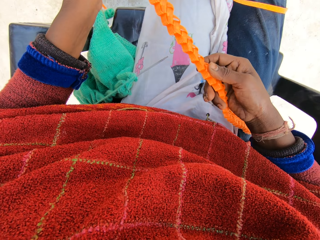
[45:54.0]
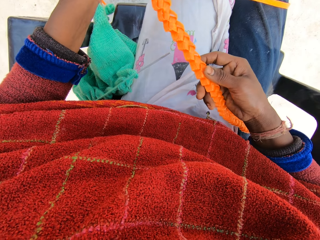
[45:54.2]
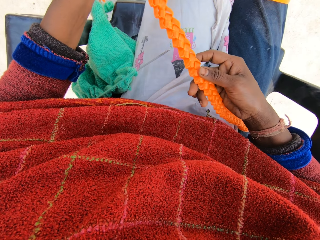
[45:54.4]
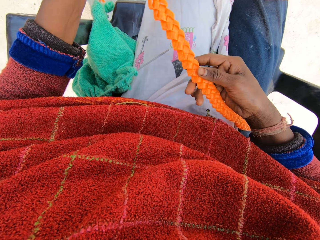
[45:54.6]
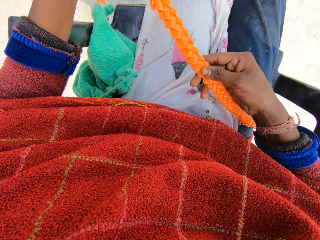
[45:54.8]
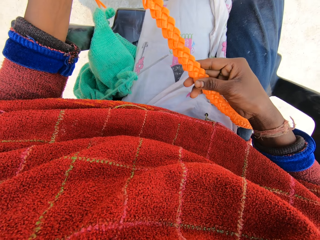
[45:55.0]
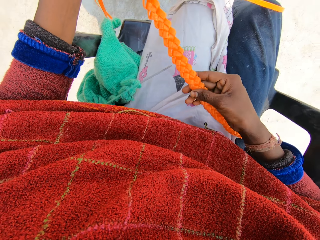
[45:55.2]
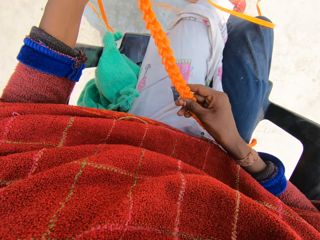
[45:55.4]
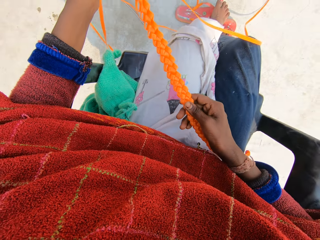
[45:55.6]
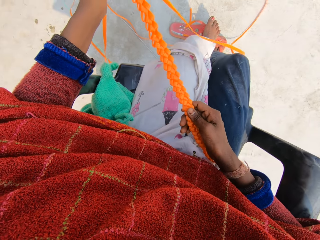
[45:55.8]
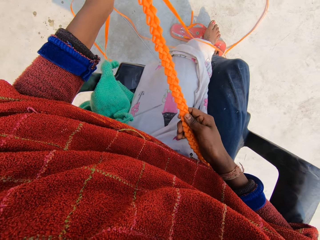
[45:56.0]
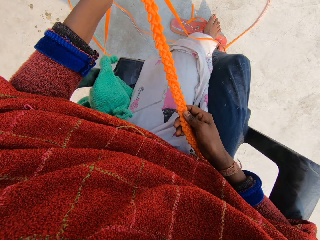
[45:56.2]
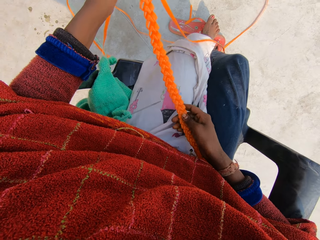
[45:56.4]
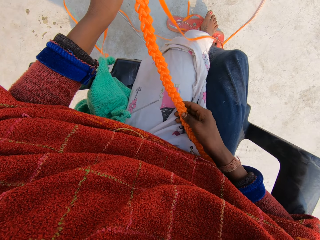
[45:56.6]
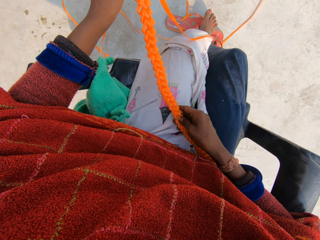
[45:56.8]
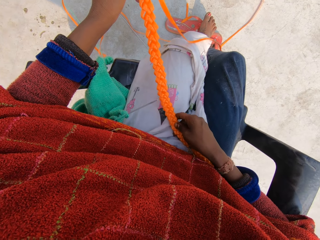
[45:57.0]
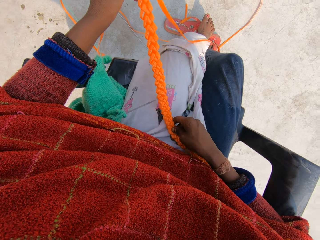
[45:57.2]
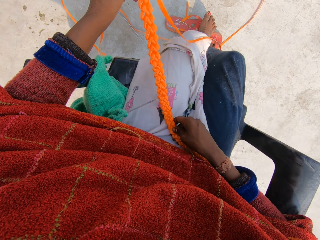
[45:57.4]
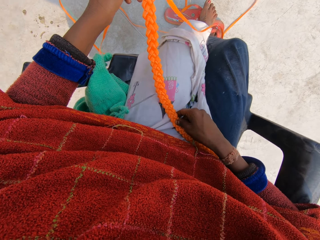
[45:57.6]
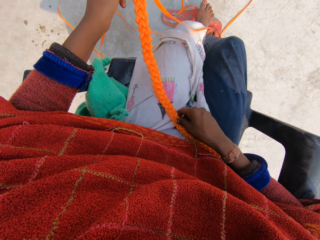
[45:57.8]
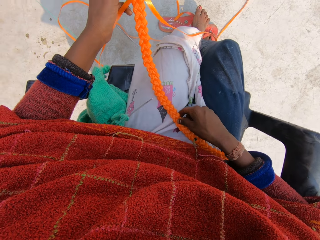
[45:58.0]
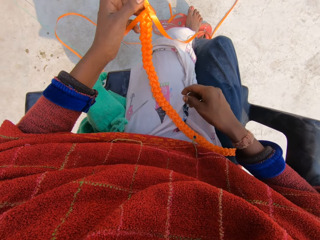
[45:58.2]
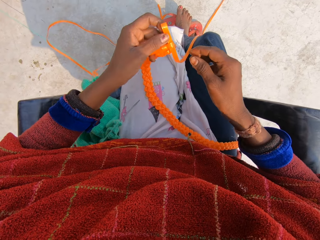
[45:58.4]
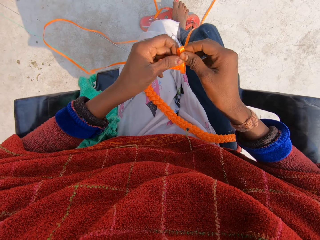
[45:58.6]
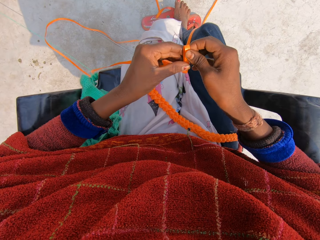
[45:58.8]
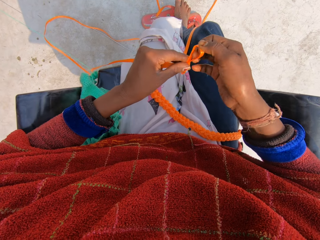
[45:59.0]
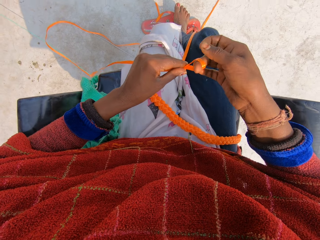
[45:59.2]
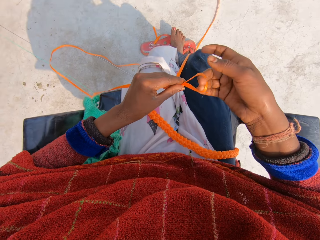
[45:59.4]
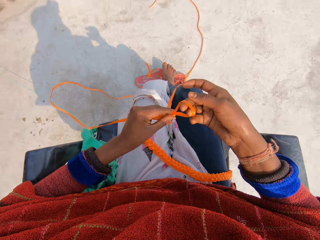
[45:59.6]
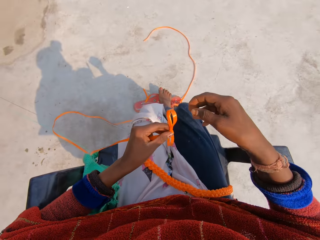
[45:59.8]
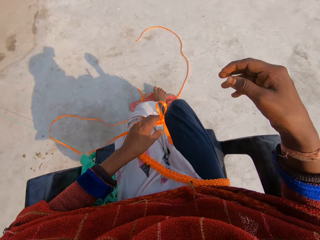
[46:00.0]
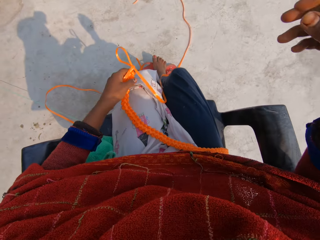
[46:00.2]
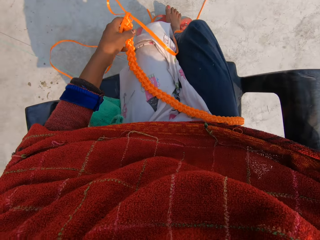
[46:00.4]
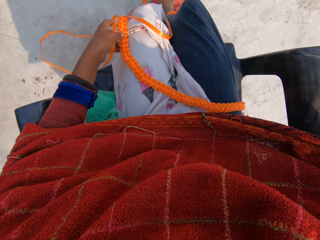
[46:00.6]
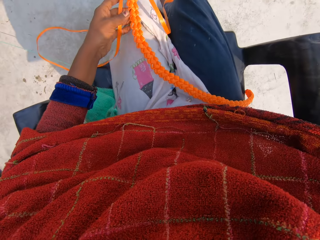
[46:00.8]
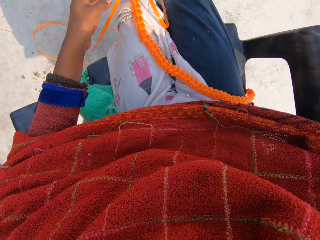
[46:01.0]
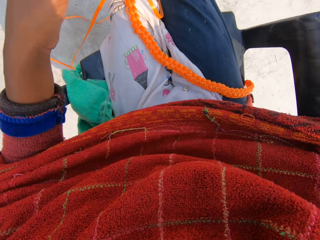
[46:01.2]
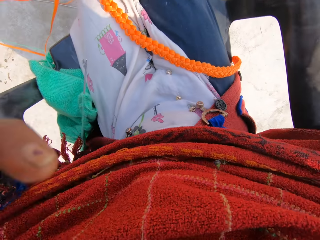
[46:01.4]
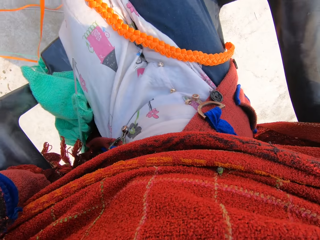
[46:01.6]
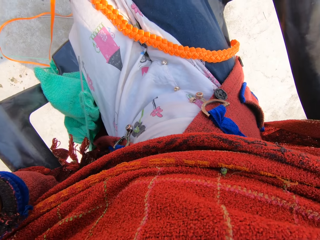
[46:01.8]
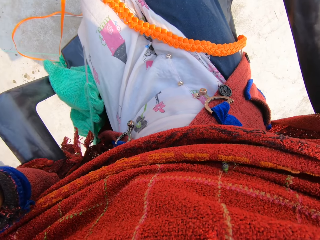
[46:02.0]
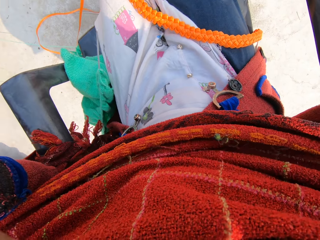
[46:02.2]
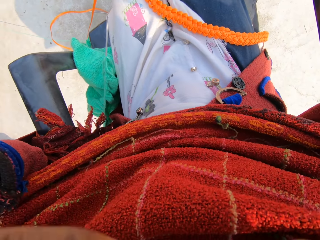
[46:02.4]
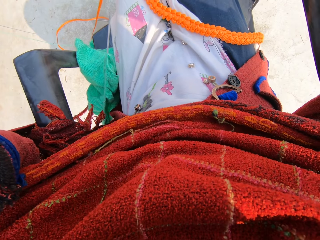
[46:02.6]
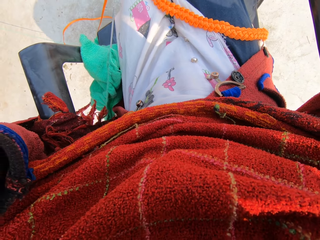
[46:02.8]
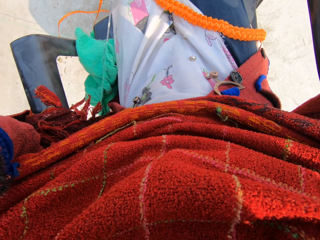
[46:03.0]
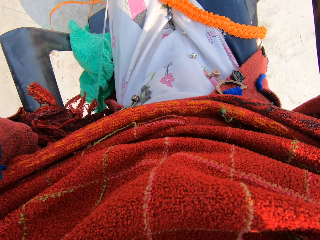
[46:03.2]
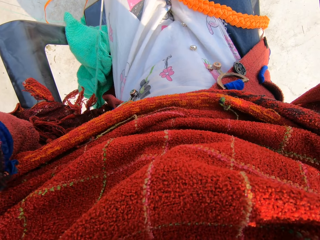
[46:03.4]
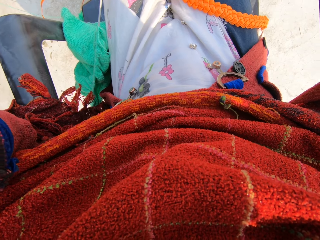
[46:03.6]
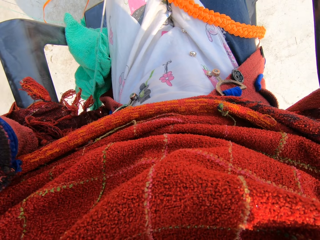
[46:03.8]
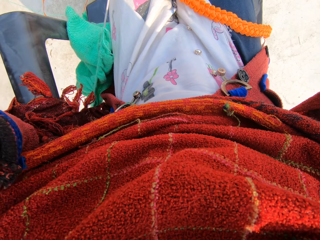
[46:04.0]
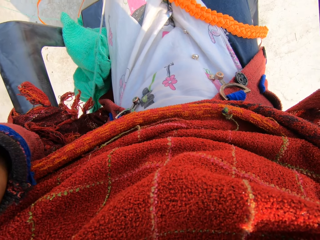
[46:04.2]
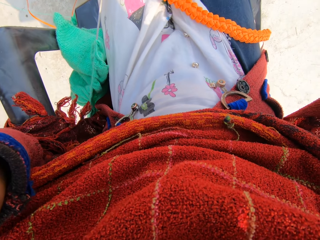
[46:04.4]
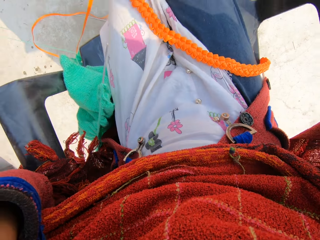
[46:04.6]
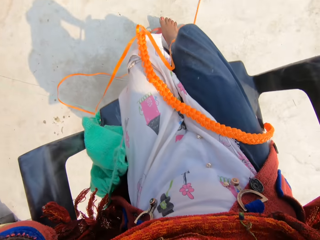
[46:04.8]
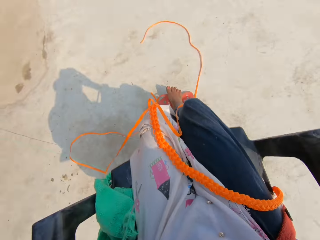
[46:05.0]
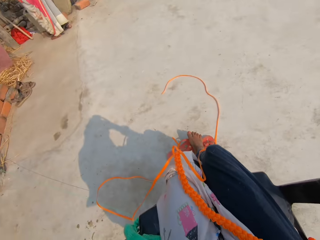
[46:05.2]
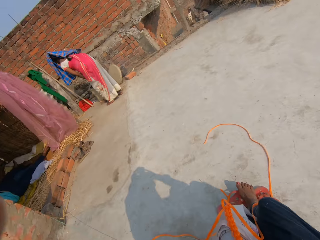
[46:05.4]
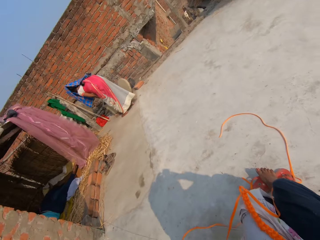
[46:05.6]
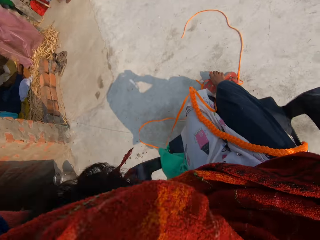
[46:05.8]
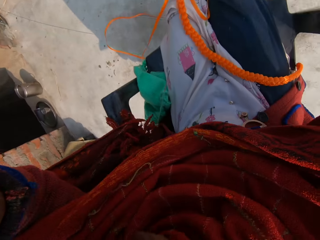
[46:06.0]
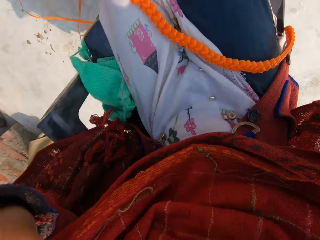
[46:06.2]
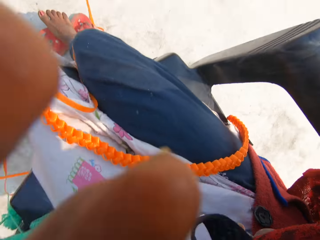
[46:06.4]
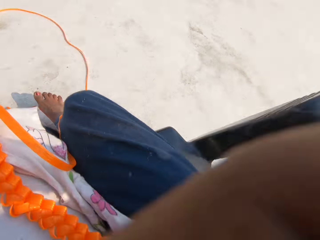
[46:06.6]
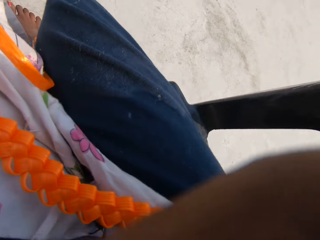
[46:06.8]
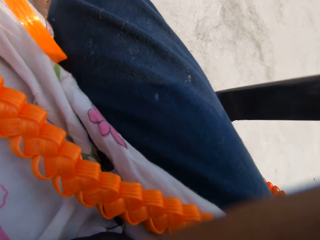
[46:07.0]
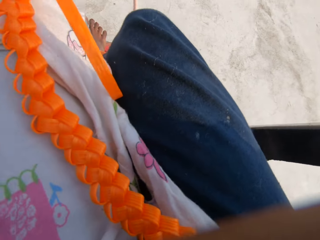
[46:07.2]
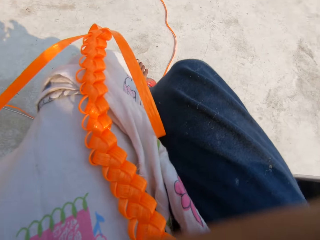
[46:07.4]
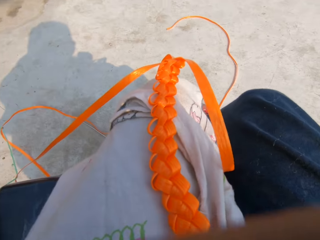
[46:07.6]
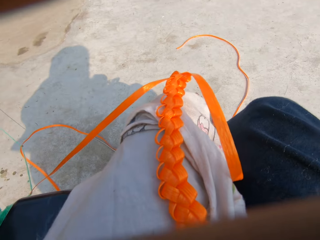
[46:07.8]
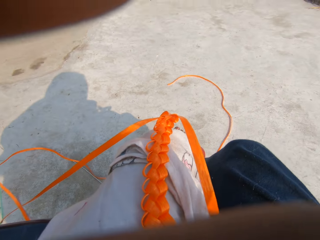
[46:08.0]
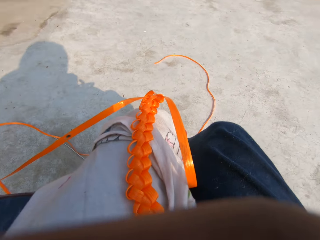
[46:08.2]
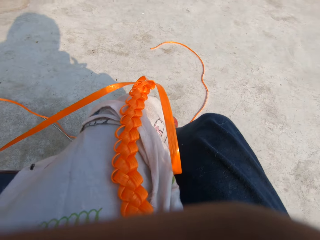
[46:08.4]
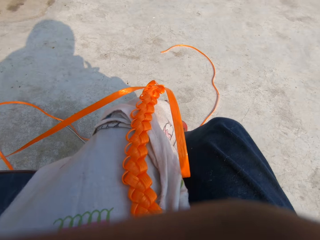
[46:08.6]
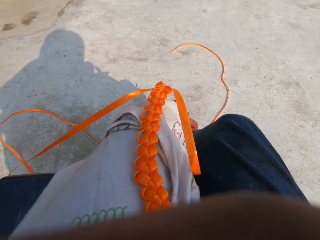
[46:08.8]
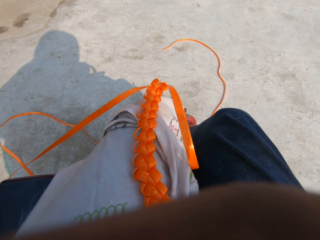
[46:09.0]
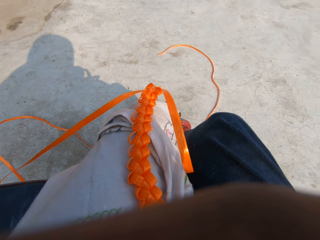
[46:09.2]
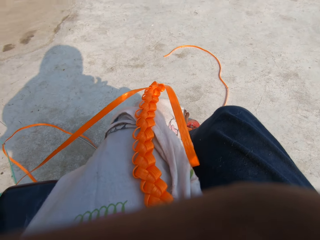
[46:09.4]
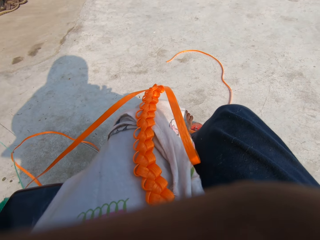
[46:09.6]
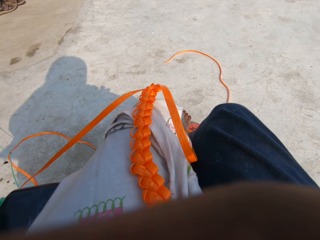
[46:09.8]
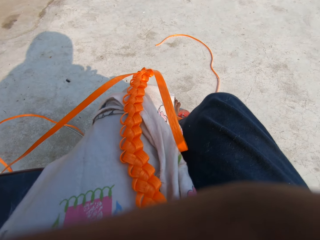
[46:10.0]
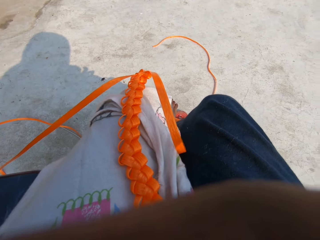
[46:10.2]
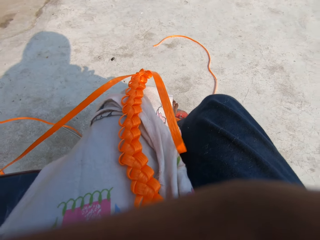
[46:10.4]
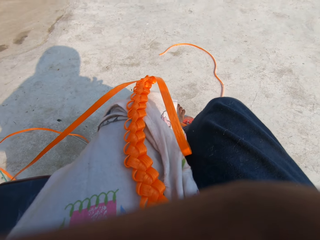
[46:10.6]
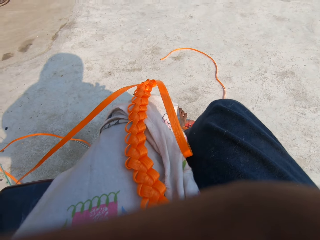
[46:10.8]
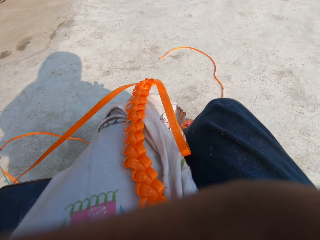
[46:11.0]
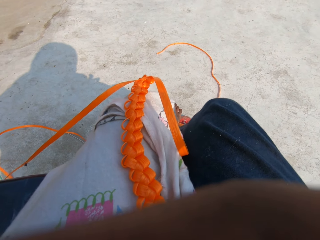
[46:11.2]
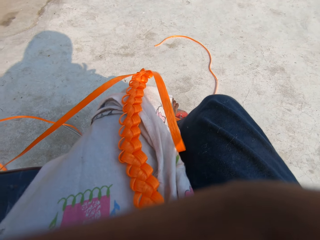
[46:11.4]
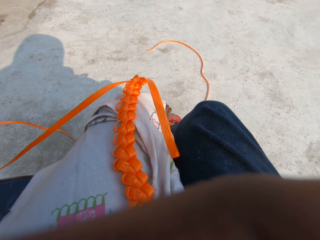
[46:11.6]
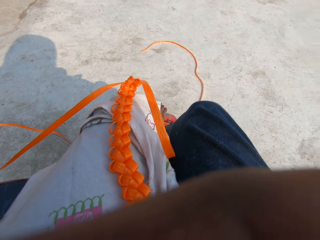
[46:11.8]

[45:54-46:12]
The camera wearer examines the fabric. She weaves ribbons with both hands. She holds the woven ribbon with her left hand. She touches her face with her right hand. She places the woven ribbon on her thighs with her left hand. She touches her face with her left hand. She holds the camera on the head. She touches her right eye with her left hand.
